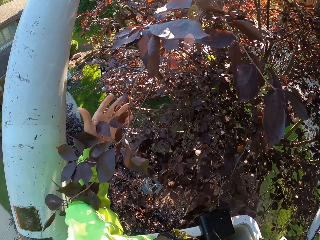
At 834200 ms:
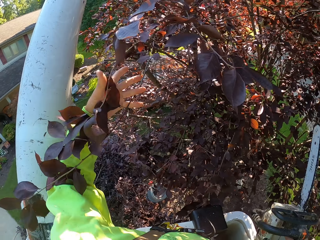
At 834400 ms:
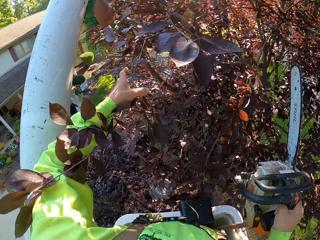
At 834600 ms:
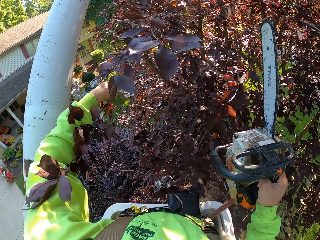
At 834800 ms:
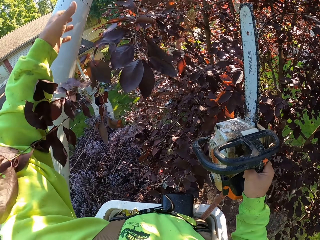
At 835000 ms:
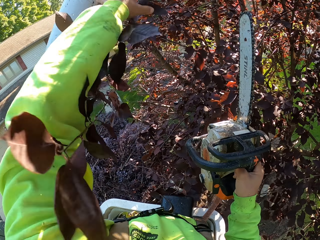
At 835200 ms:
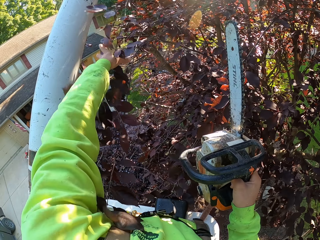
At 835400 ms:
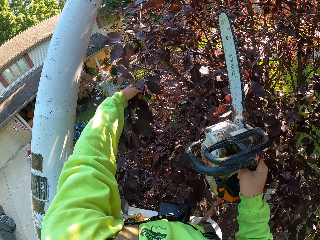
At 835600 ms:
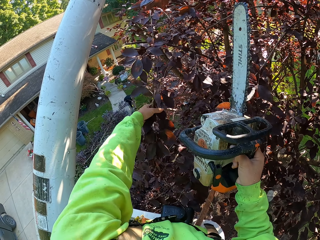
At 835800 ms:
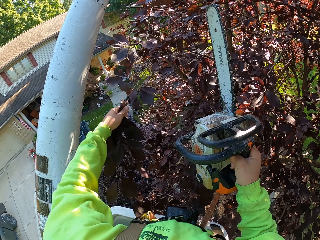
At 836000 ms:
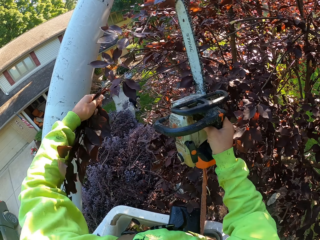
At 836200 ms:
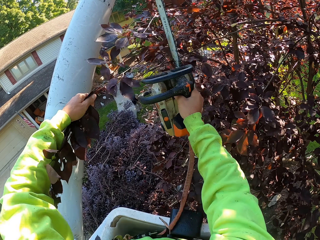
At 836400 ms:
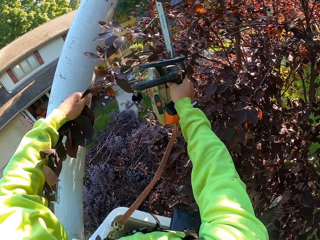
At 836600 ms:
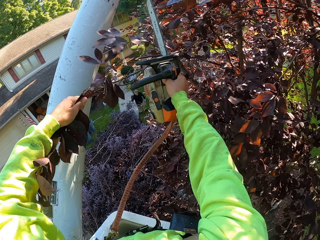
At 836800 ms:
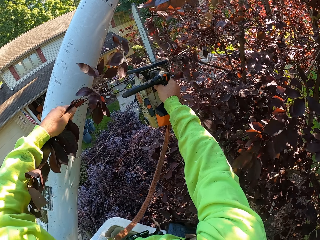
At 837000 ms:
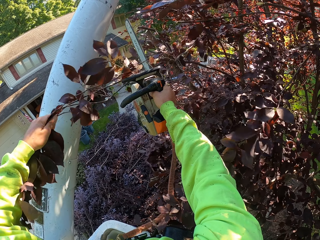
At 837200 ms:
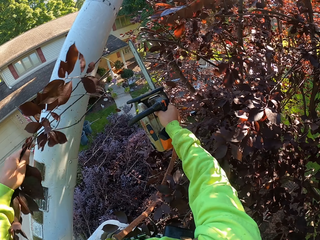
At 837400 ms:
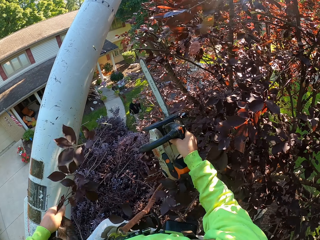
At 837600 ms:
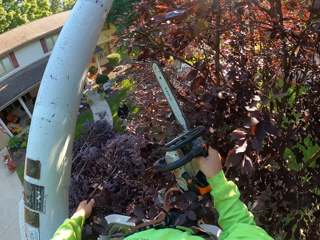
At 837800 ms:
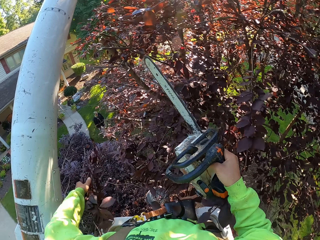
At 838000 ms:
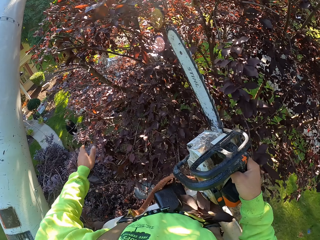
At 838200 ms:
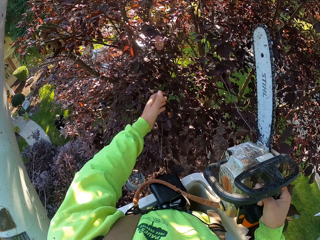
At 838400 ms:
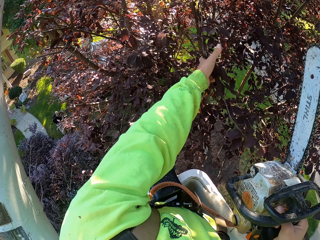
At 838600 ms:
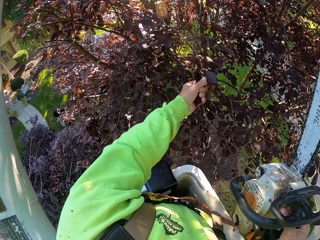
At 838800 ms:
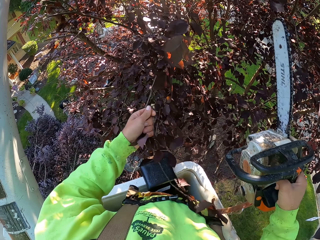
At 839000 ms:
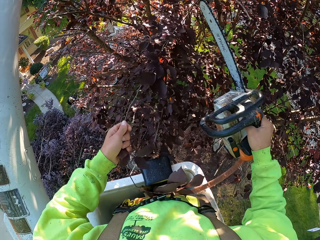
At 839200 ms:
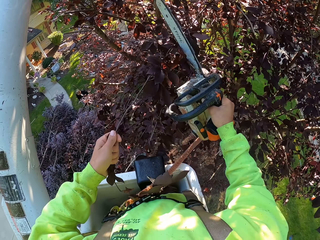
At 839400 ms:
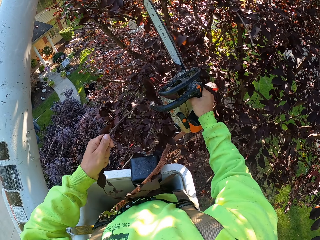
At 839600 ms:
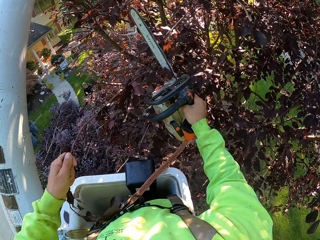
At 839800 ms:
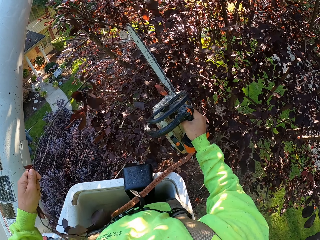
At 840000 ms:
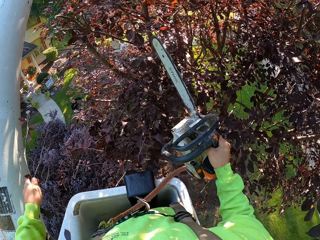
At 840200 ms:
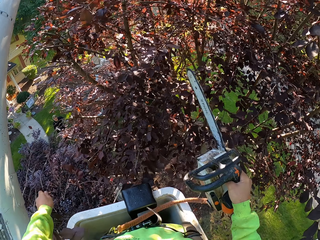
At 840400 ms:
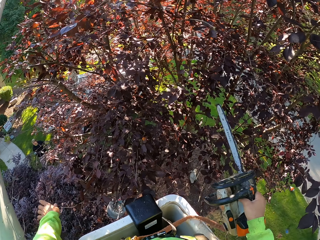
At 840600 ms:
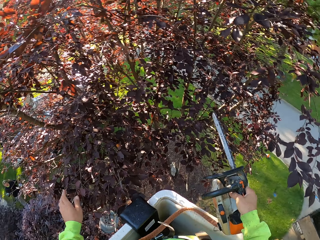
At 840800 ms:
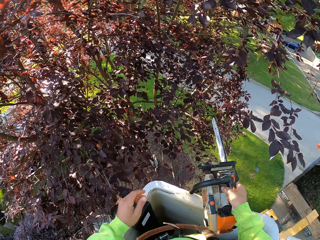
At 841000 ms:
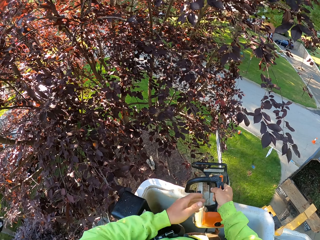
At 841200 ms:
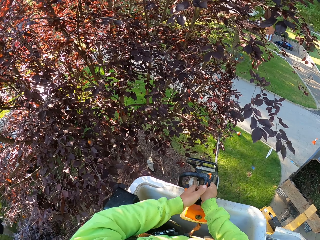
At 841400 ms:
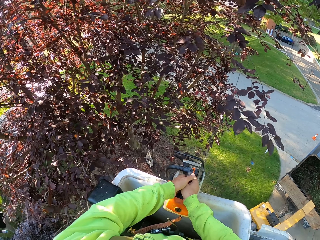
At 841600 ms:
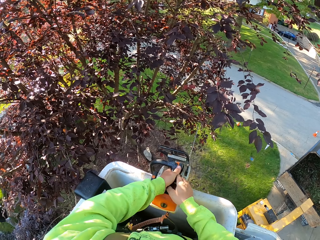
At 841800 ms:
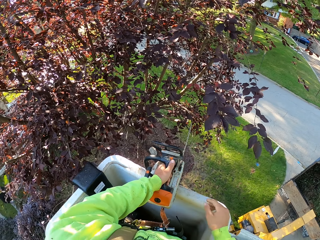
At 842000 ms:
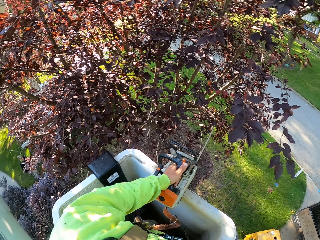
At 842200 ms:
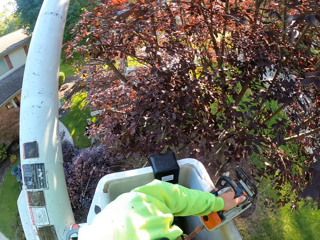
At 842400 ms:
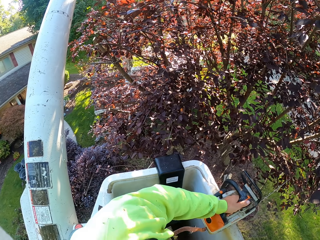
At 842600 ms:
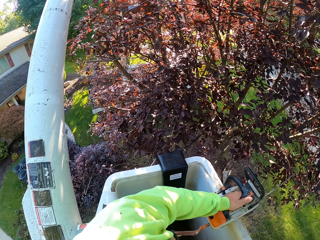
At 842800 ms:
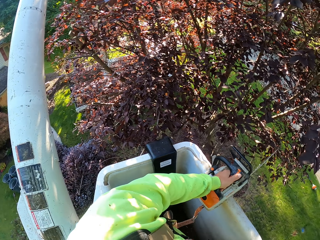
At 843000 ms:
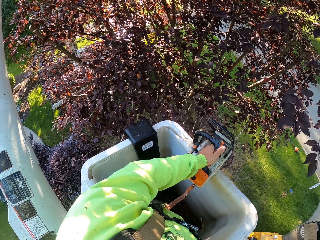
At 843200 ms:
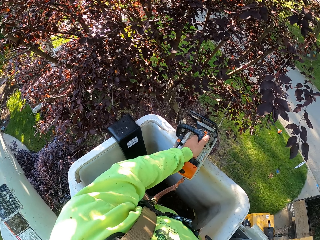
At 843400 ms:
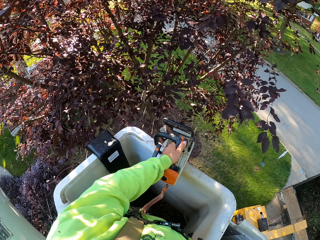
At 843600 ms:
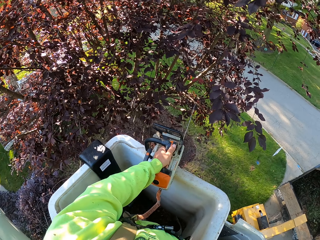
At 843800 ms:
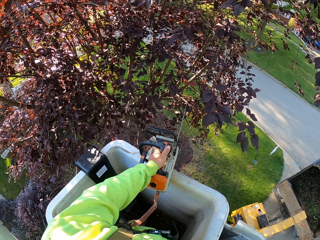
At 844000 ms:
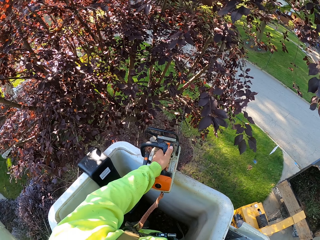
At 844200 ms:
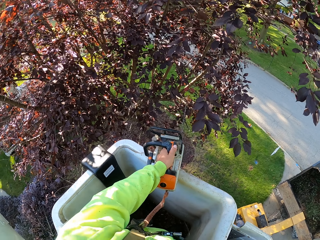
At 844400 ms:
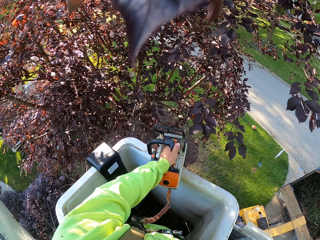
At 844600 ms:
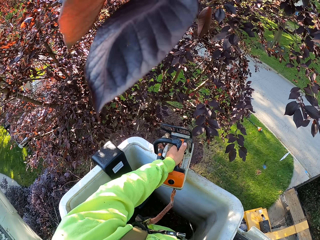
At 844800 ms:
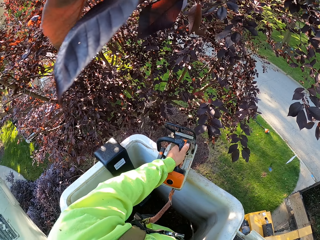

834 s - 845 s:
The camera wearer holds down a tree branch with his left hand. He cuts the tree branch with the chainsaw in his right hand. He drops the tree branch on the ground with his left hand. He grabs a tree branch with his left hand. He cuts the tree branch with the chainsaw in his right hand. He drops the tree branch on the ground with his left hand. He drops the chainsaw on the edge of the crane with his hands. He removes his right hand from the chainsaw.

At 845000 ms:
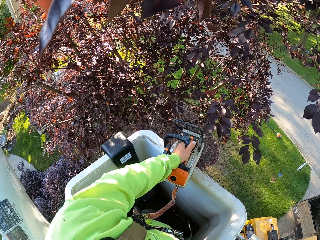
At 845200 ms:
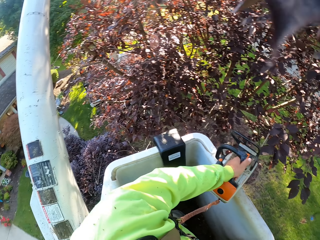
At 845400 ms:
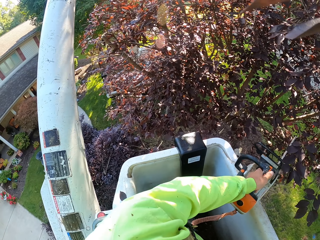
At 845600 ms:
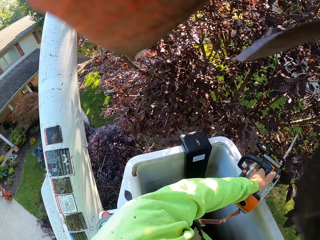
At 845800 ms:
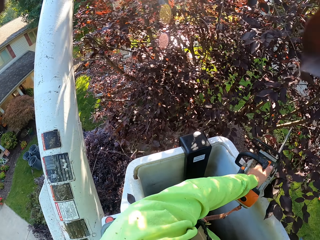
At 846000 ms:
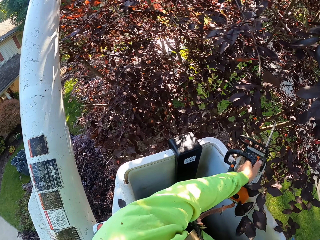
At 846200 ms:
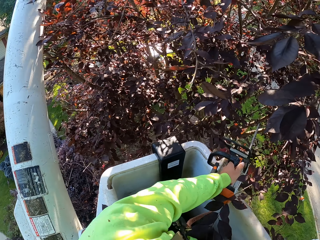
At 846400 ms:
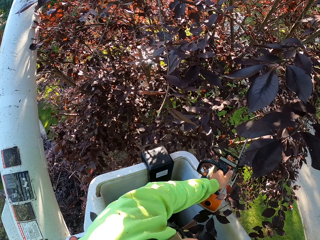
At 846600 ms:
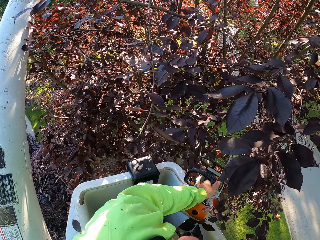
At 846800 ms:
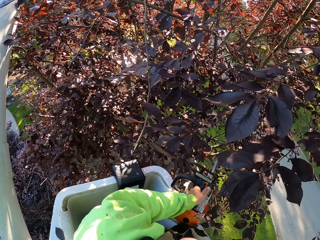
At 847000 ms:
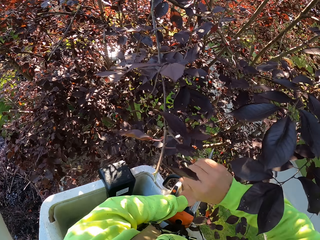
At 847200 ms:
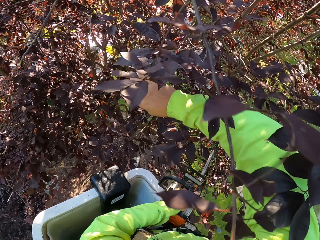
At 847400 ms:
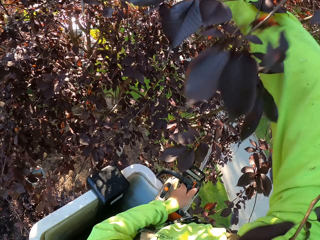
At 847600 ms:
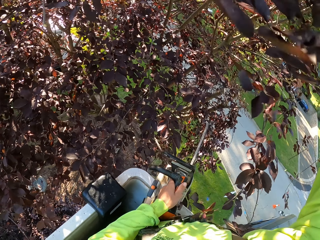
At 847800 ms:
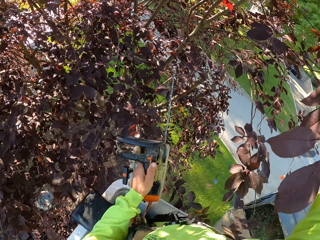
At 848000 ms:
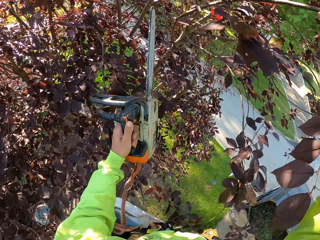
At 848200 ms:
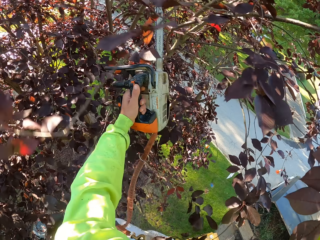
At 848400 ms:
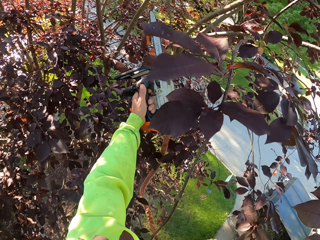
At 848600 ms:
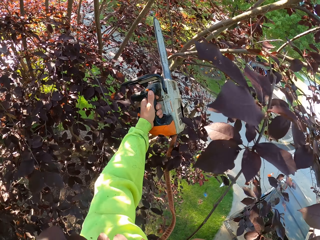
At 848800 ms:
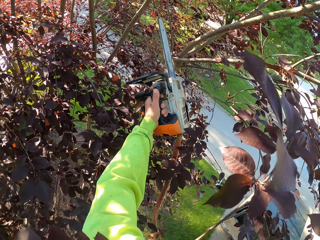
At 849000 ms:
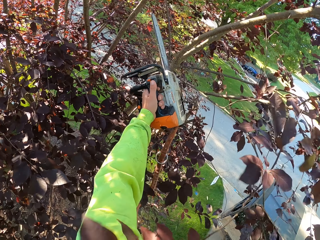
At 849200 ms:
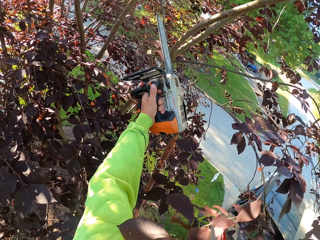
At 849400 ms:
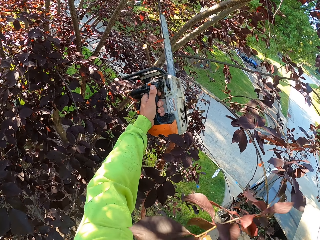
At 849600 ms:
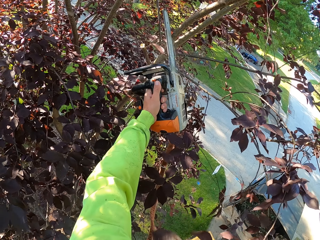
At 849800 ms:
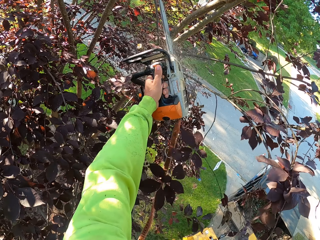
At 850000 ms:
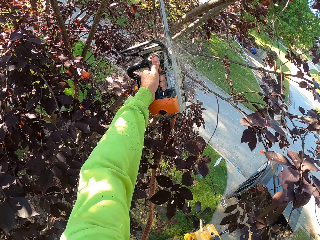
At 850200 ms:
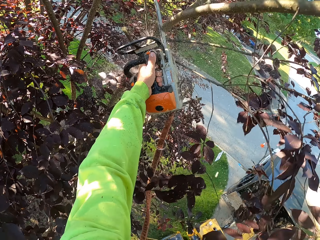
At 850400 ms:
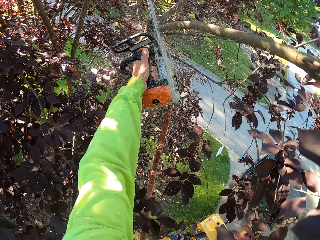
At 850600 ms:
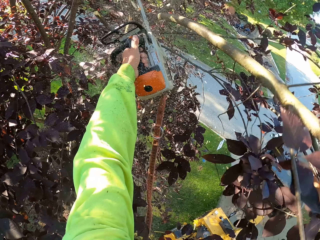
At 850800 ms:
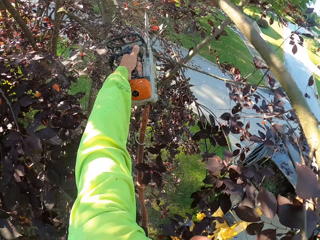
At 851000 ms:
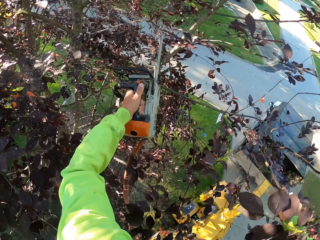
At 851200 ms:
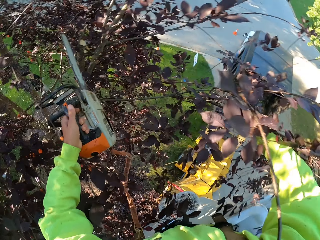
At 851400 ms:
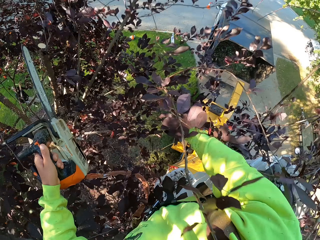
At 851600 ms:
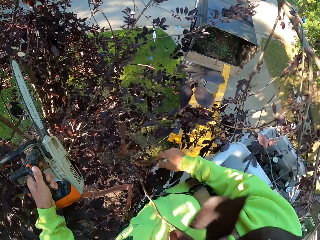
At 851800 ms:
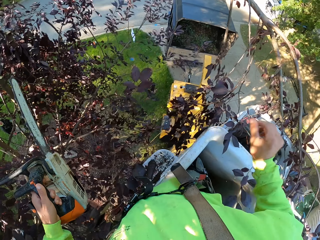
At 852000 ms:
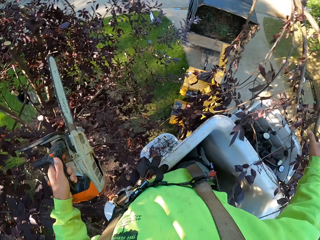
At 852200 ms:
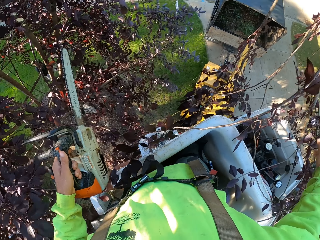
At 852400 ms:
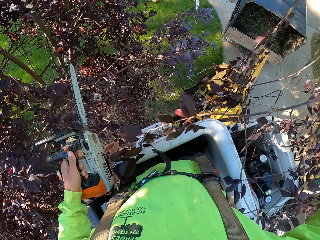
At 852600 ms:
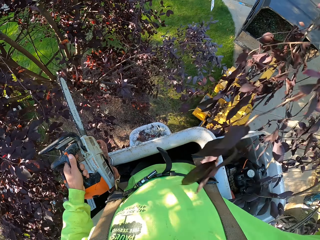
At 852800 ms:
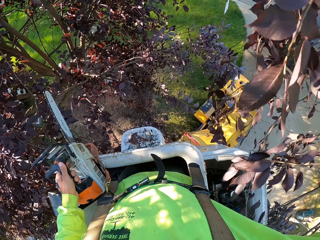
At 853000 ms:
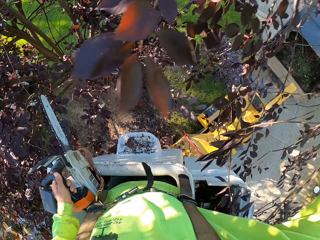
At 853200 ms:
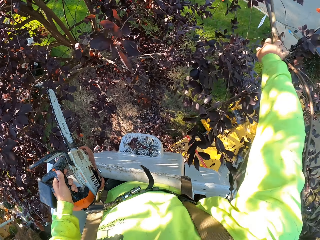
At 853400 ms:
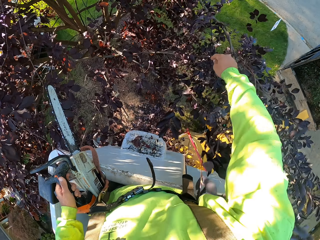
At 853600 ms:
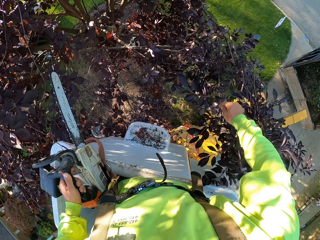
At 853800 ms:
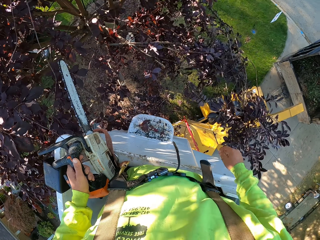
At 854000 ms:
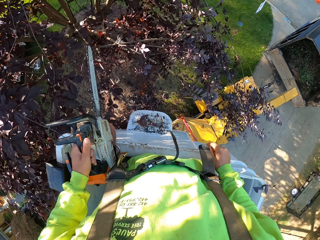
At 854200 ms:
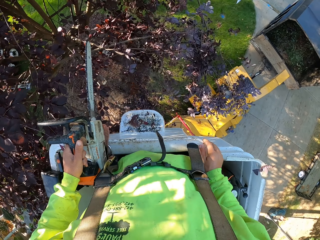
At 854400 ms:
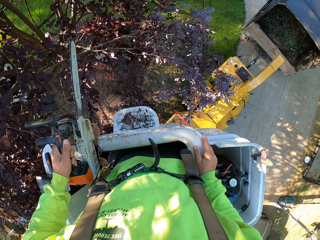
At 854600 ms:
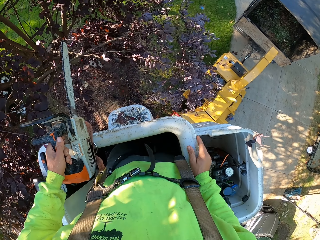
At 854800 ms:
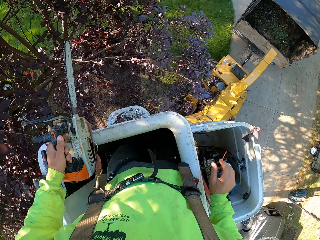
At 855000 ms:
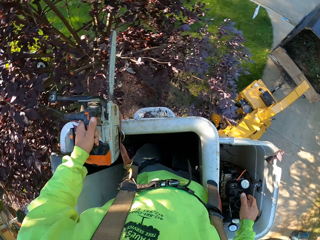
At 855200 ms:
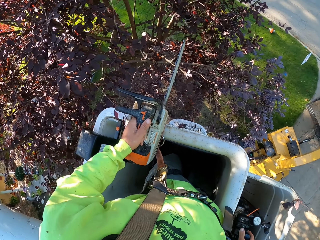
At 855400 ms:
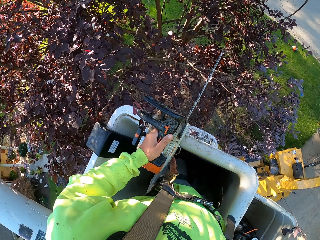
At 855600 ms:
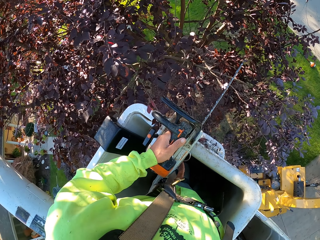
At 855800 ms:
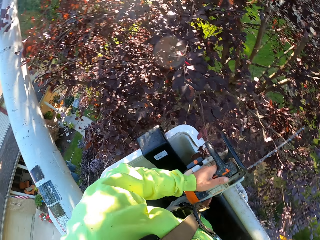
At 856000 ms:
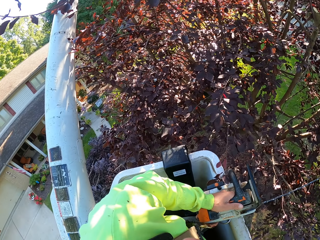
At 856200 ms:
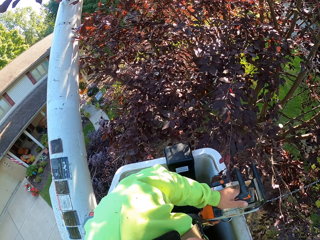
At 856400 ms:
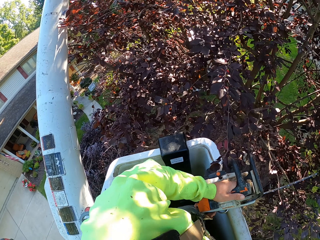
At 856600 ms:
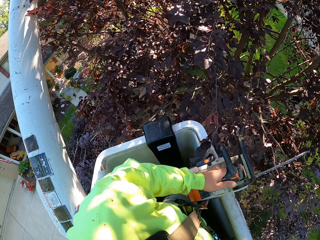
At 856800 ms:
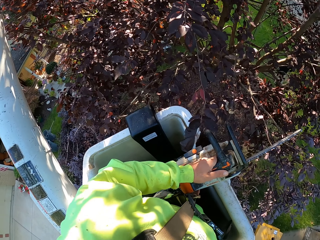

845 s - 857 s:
The camera wearer holds a tree branch. He pushes some tree branches with his right hand. He cuts some tree branches with the chainsaw in his left hand. He drops the tree branch. He holds the tree branch. He drops the tree branch on the ground with his right hand.
